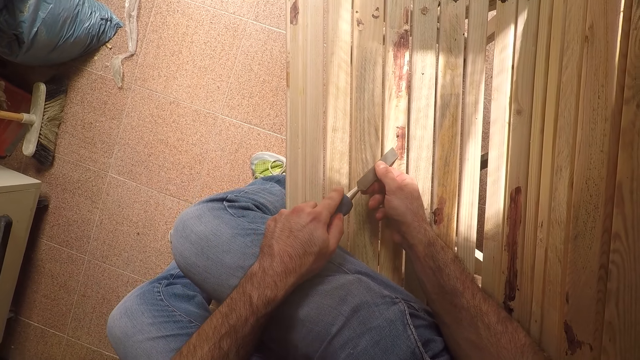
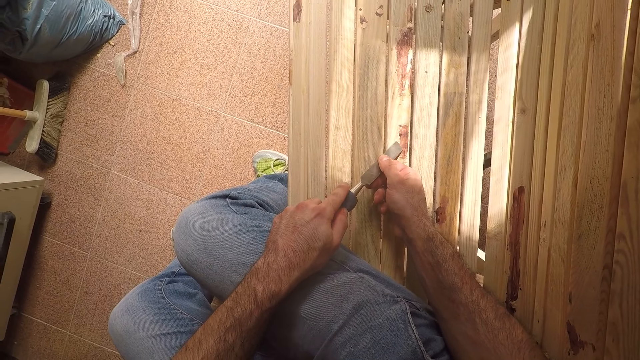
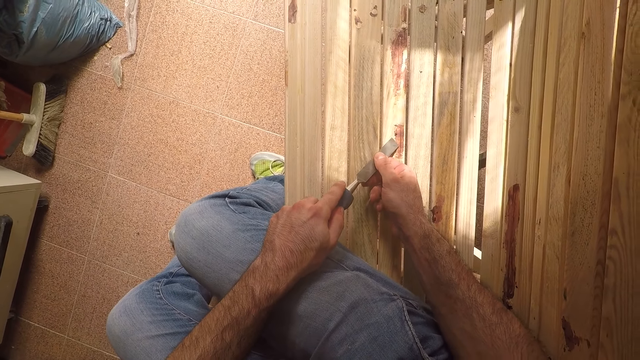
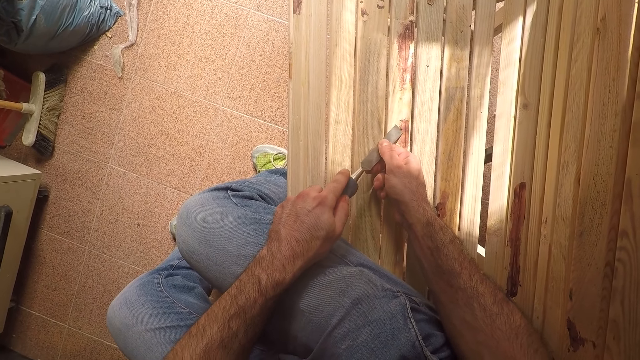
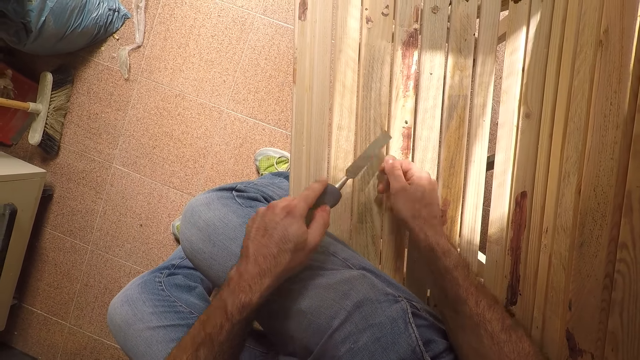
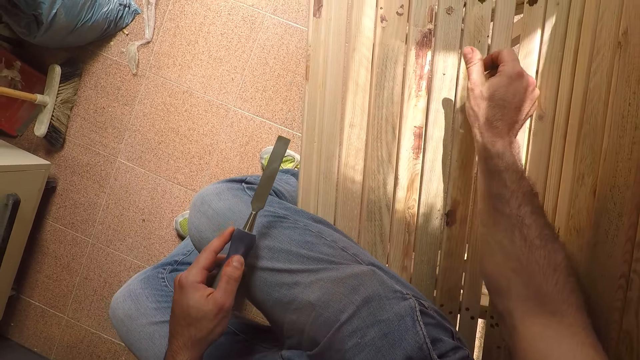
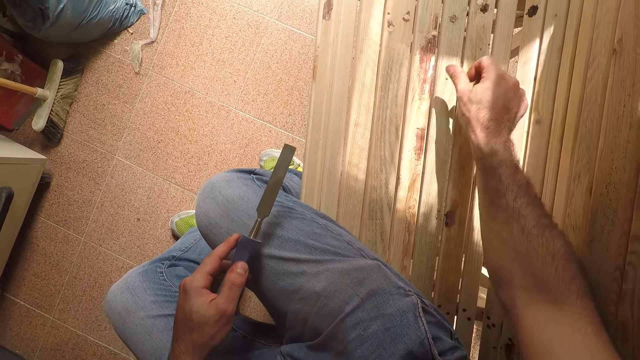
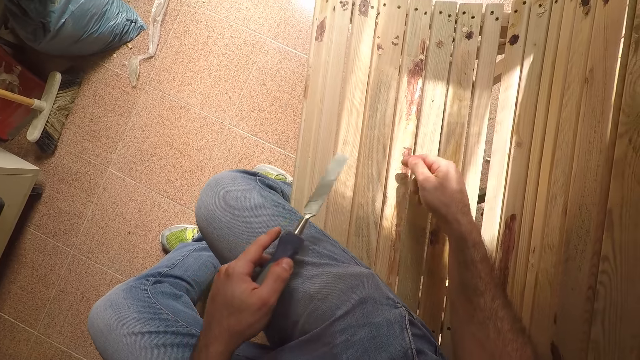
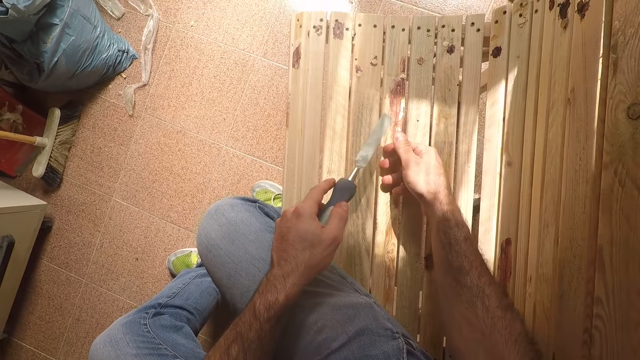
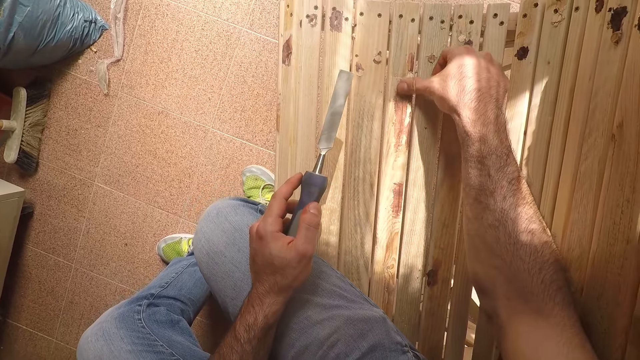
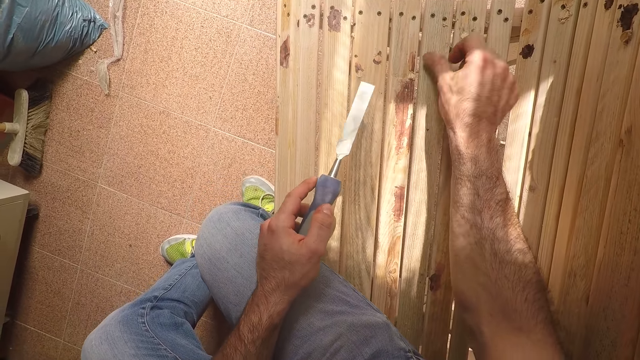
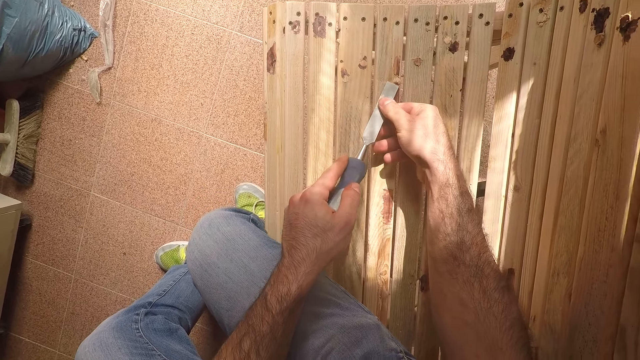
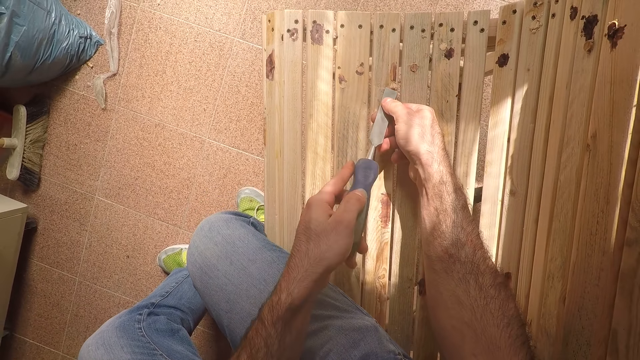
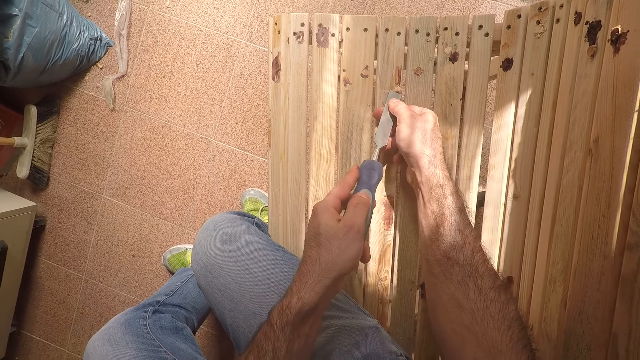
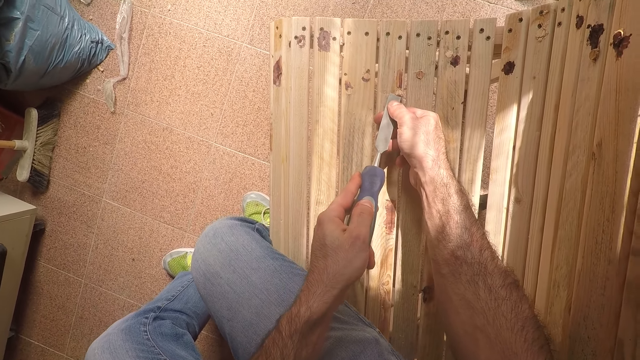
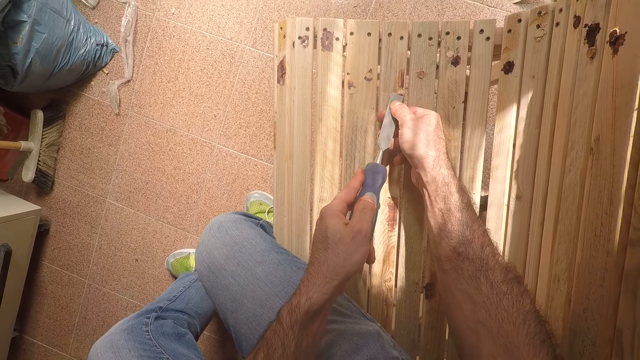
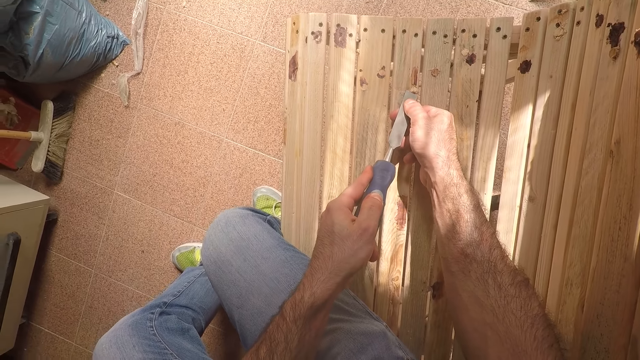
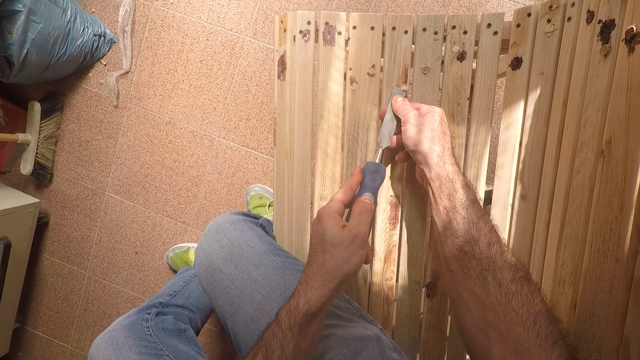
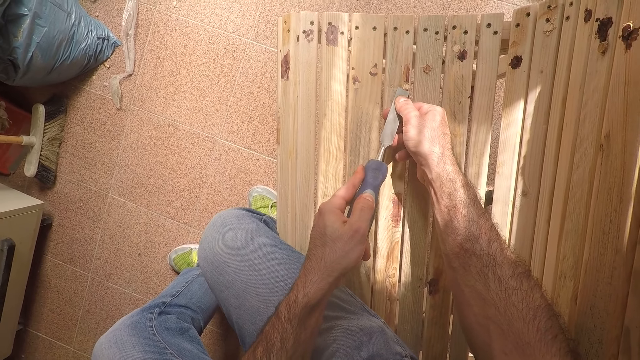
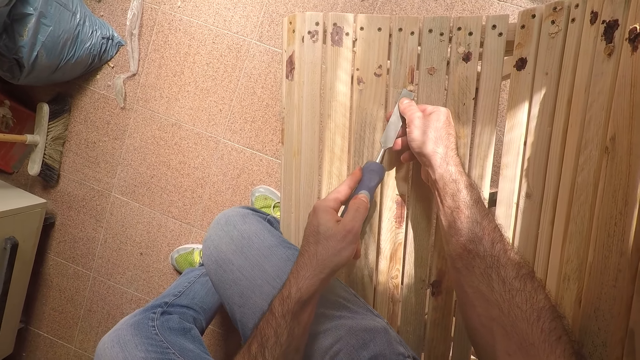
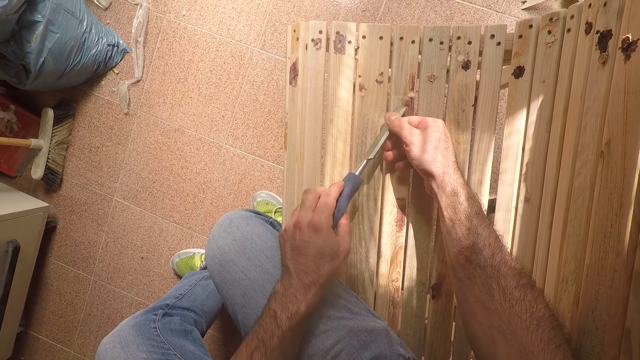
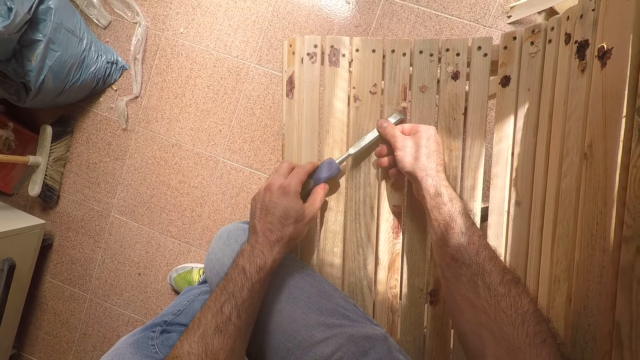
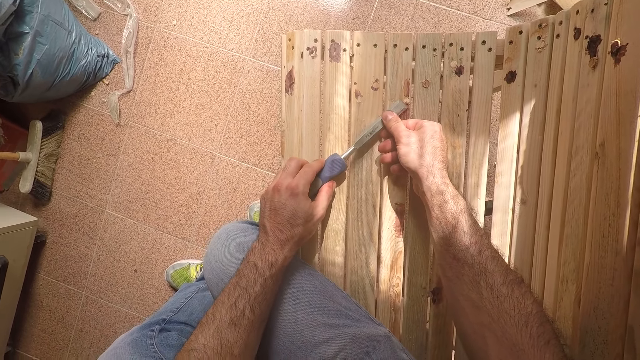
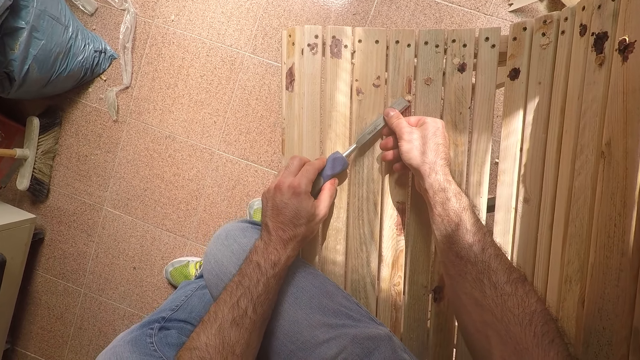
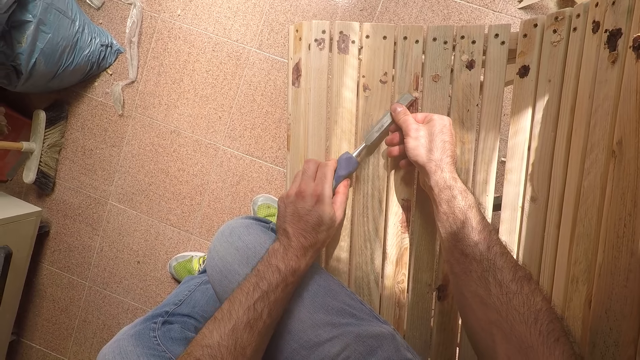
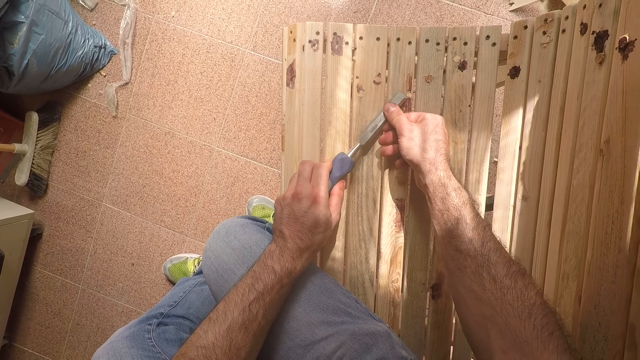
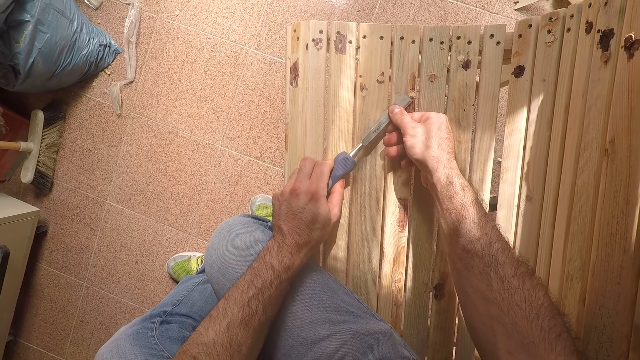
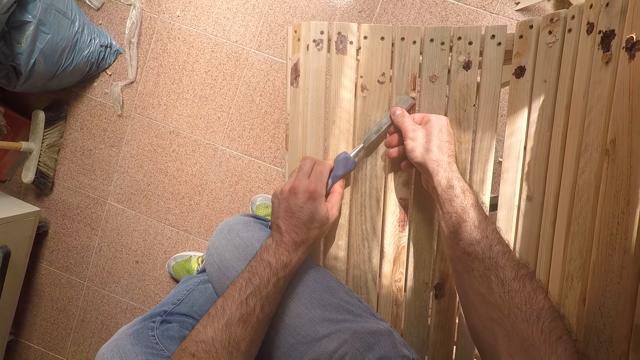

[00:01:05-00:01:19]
The camera wearer cleans off the paint on the bench with his right hand. He holds the edge of the chisel with his right hand. He cleans off the paint on the bench with his right hand. He uses the chisel in his hands to remove paint stain from the bench. He turns the chisel in his hands. He uses the chisel in his hands to remove paint stain from the bench.

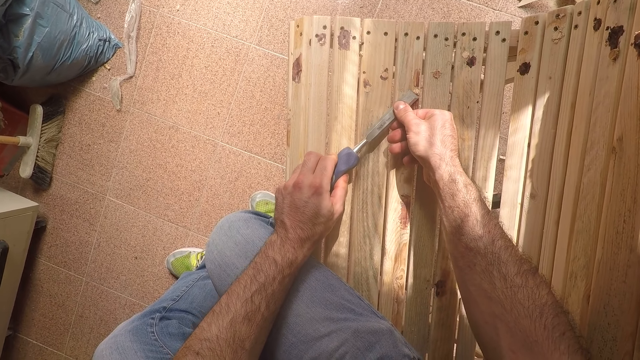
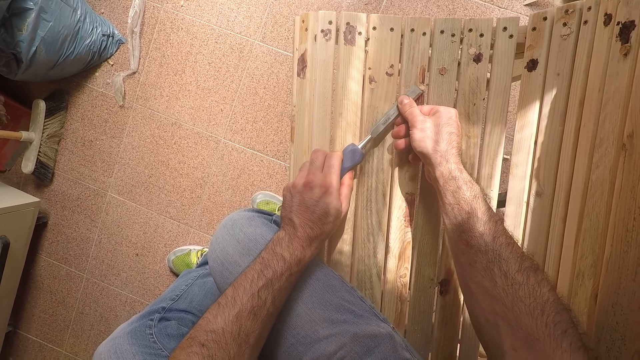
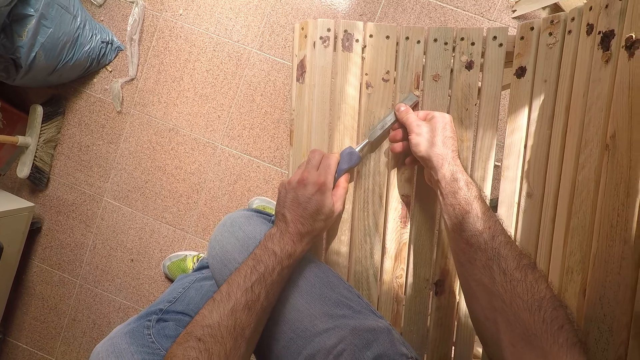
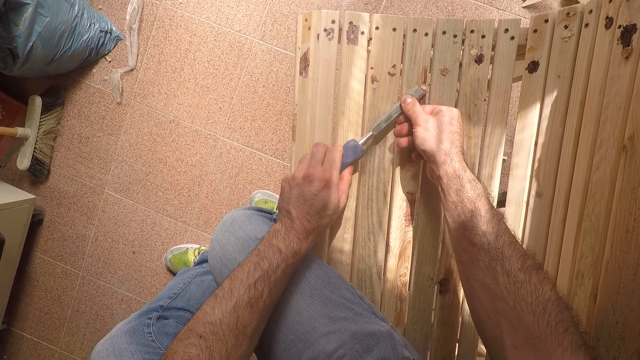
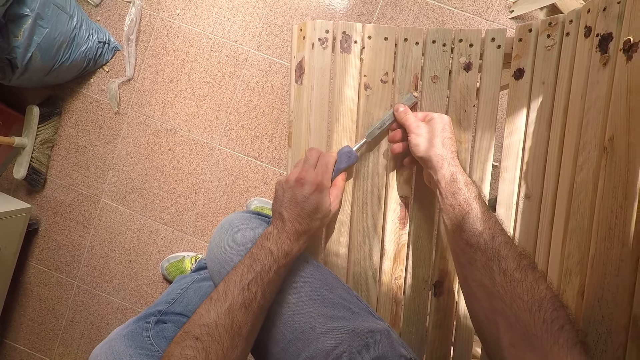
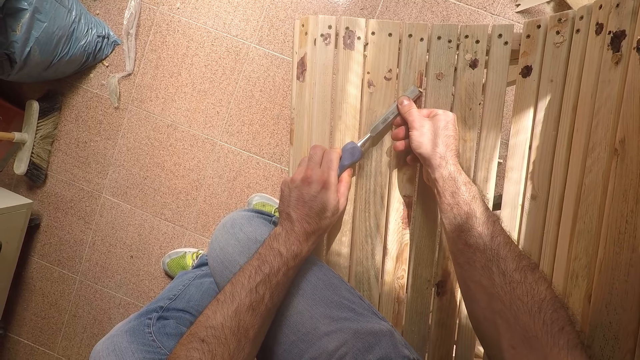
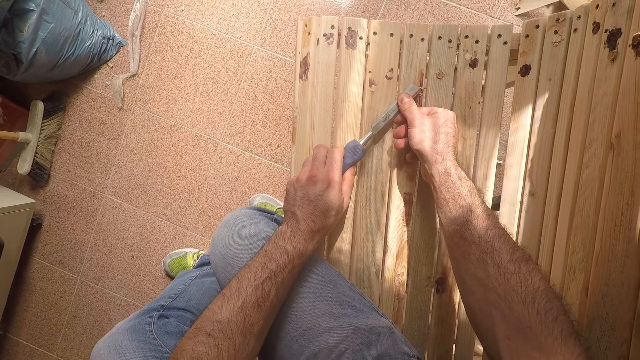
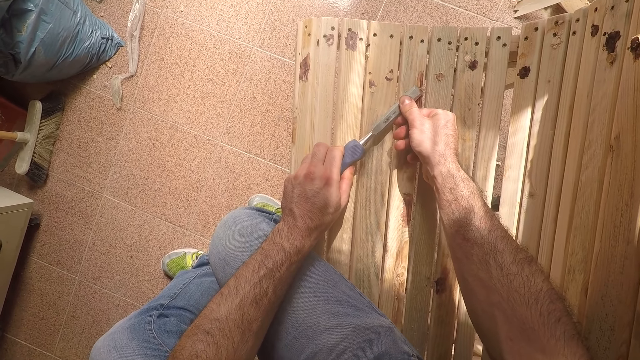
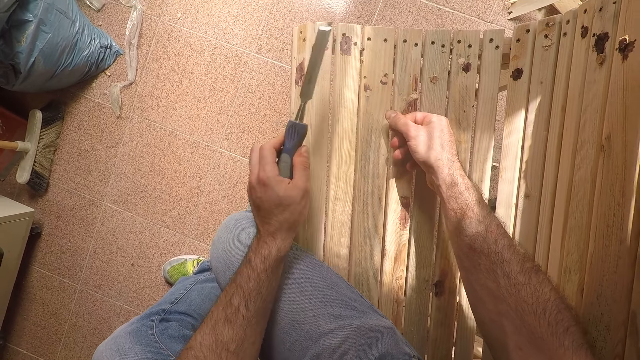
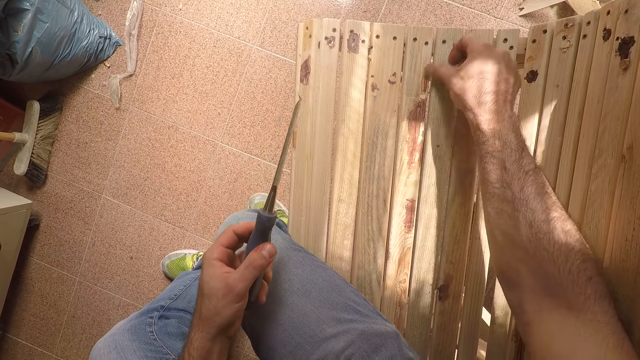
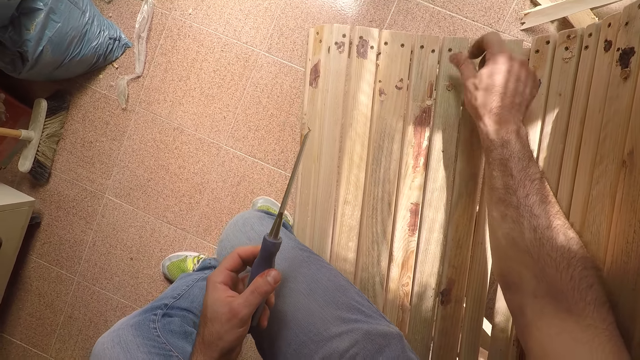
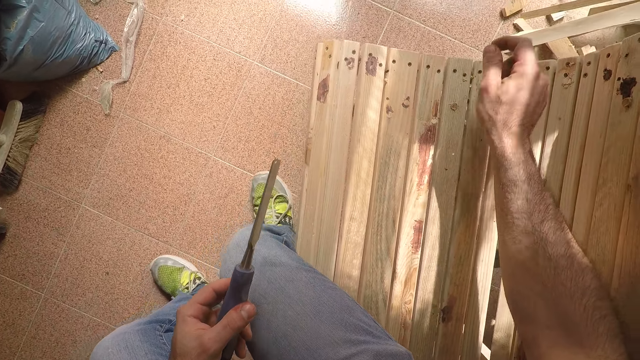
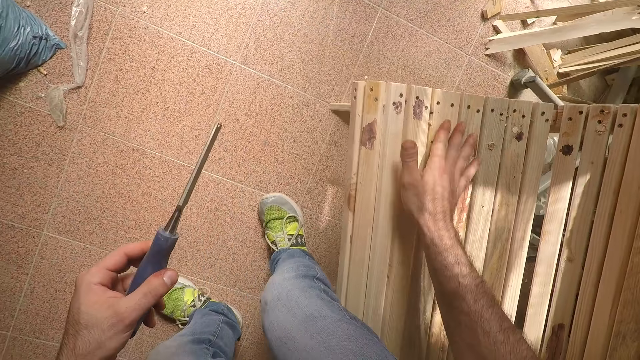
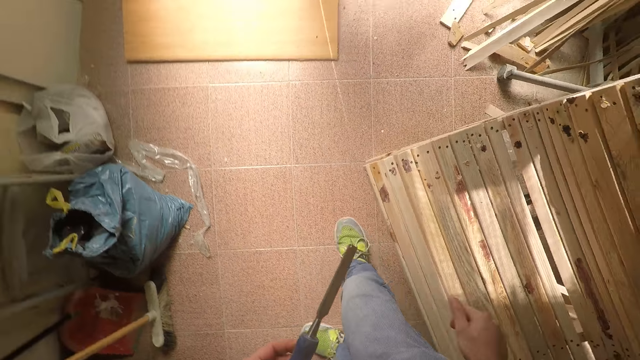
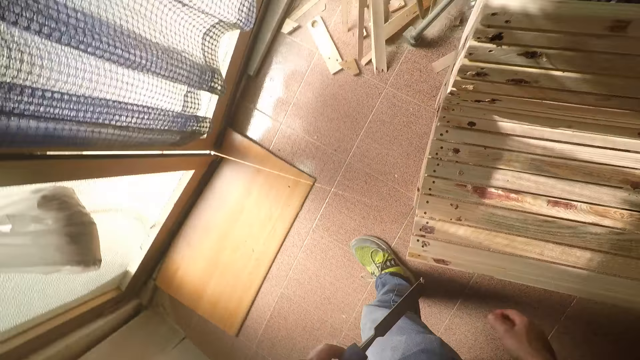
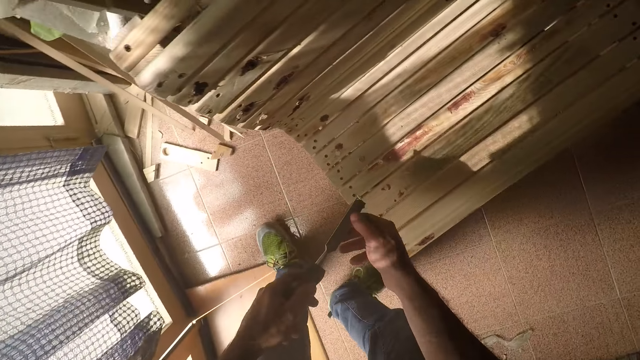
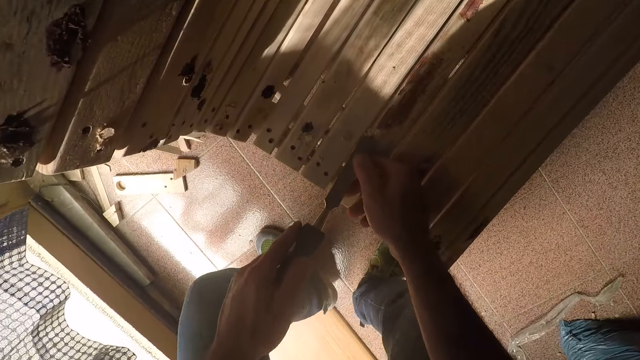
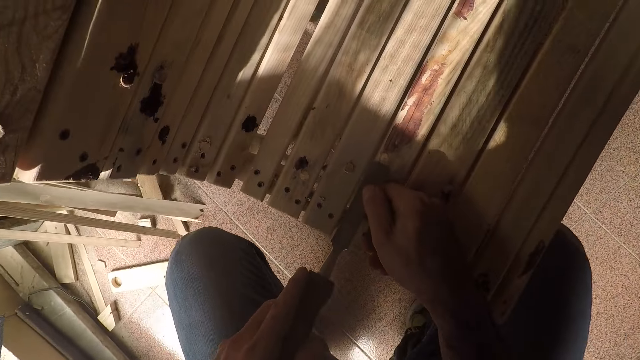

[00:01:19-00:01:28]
The camera wearer cleans off the paint on the bench with his right hand. He turns, stands up, bends and walks around the bench. He uses the chisel in his hands to remove paint stain from the bench. He kneels down.
